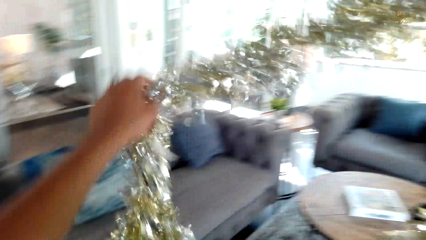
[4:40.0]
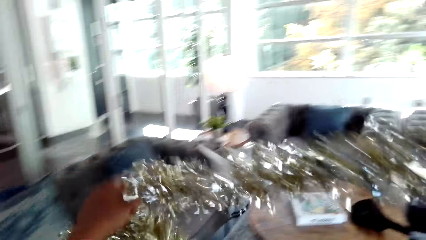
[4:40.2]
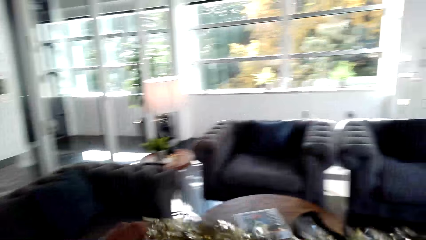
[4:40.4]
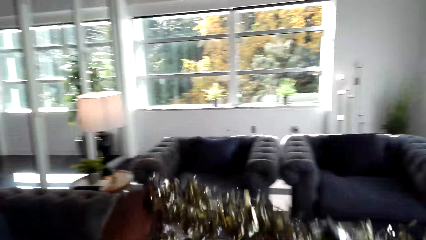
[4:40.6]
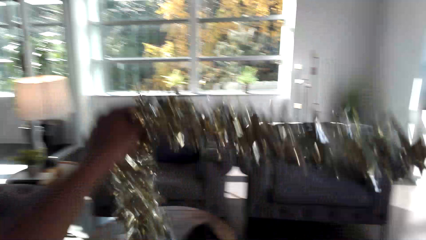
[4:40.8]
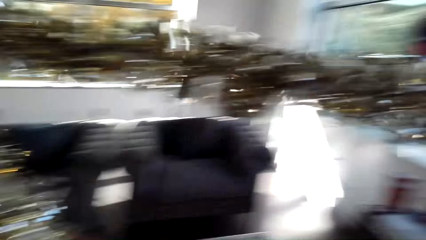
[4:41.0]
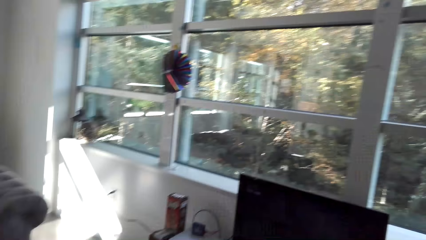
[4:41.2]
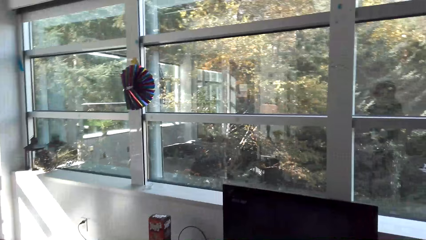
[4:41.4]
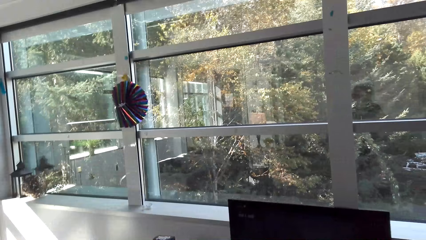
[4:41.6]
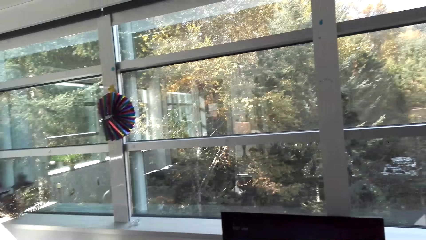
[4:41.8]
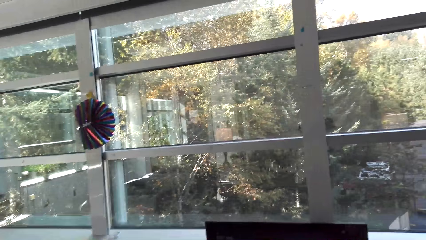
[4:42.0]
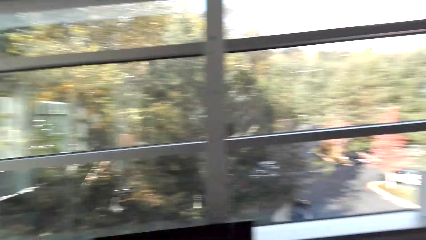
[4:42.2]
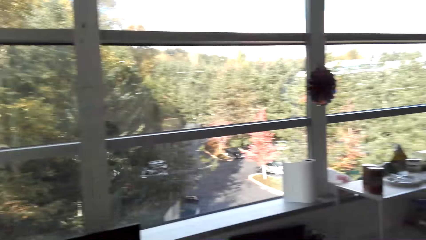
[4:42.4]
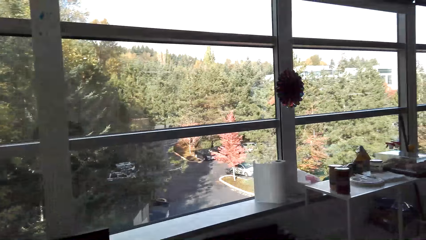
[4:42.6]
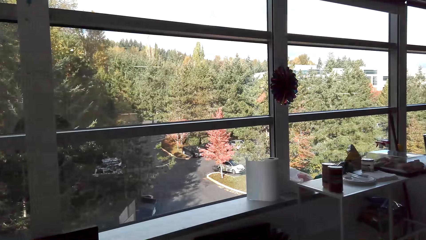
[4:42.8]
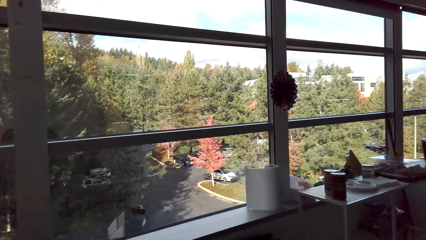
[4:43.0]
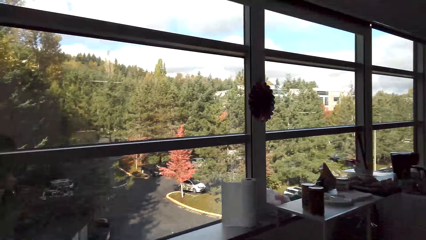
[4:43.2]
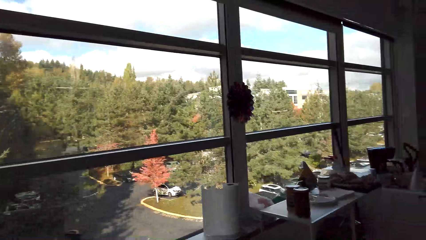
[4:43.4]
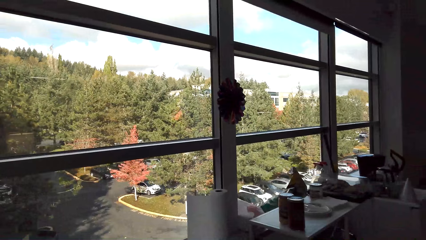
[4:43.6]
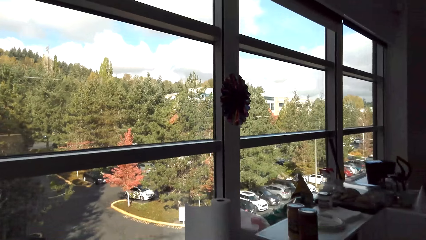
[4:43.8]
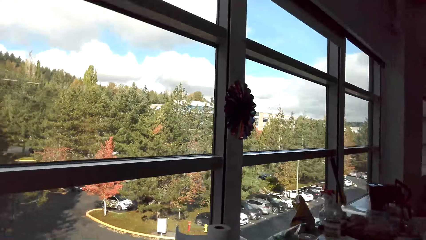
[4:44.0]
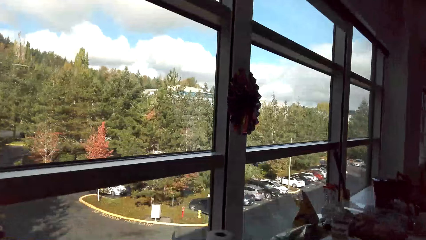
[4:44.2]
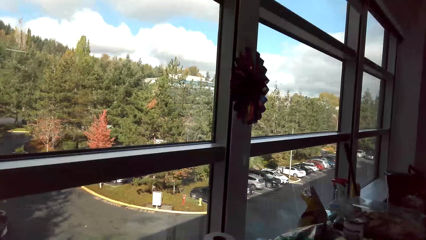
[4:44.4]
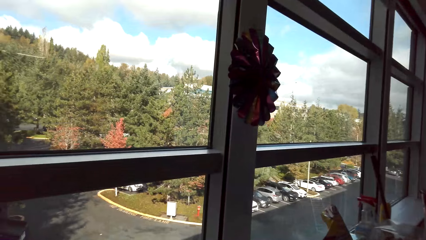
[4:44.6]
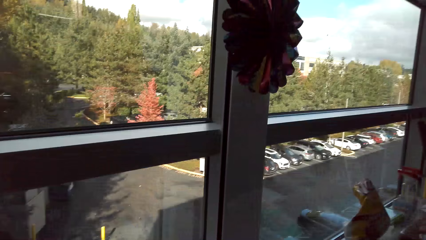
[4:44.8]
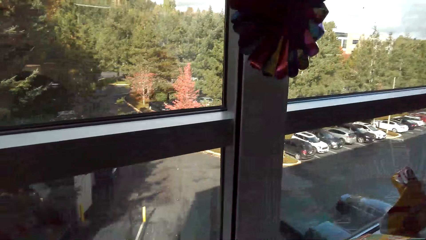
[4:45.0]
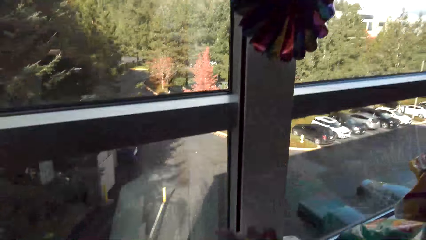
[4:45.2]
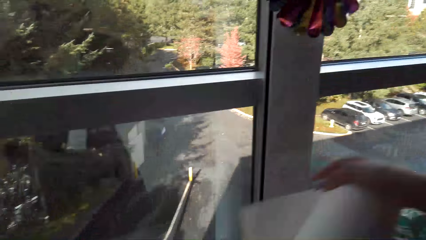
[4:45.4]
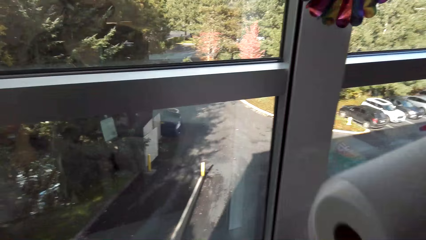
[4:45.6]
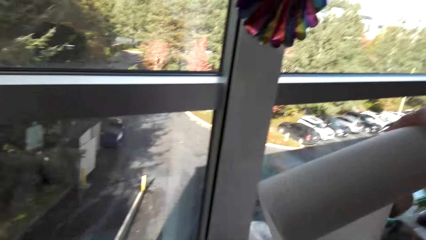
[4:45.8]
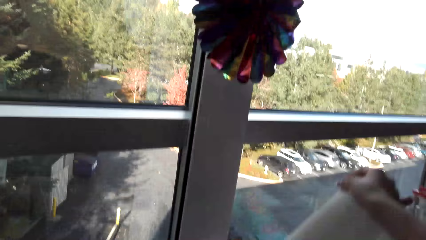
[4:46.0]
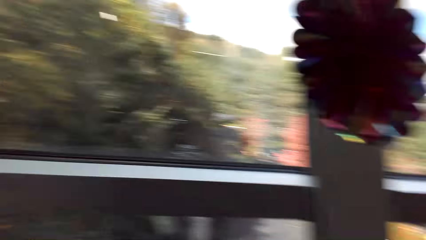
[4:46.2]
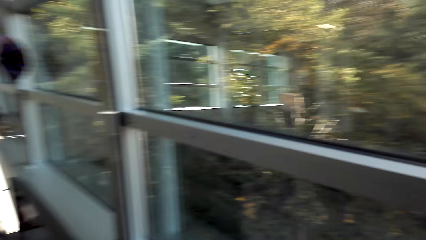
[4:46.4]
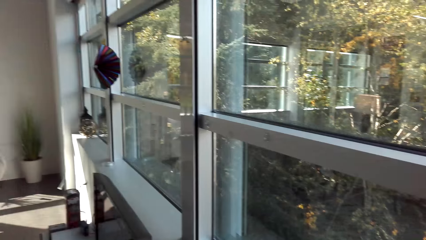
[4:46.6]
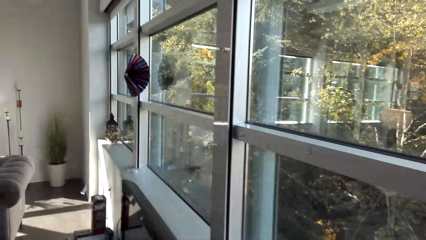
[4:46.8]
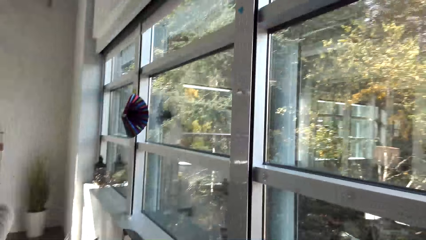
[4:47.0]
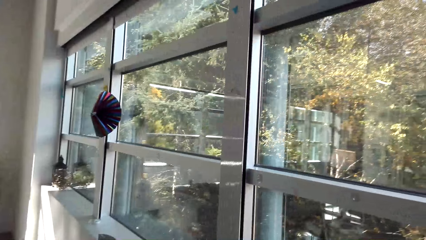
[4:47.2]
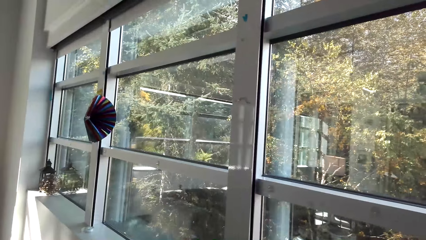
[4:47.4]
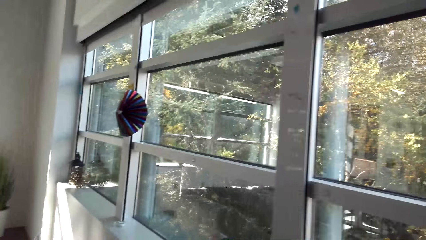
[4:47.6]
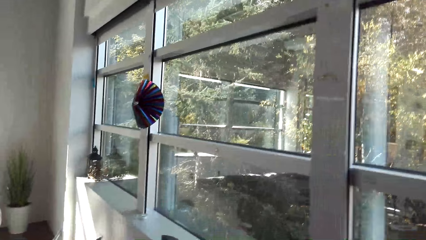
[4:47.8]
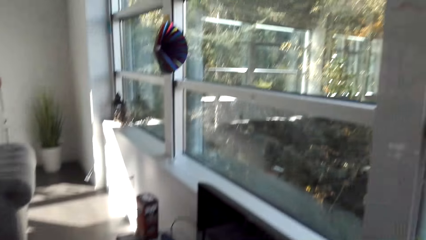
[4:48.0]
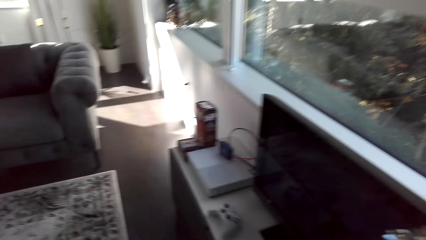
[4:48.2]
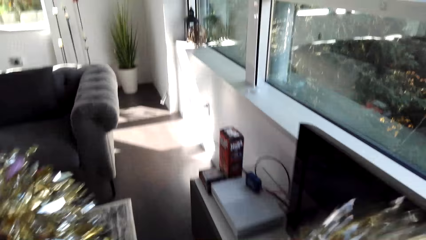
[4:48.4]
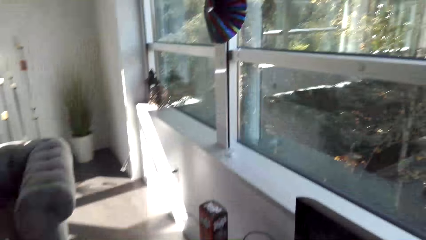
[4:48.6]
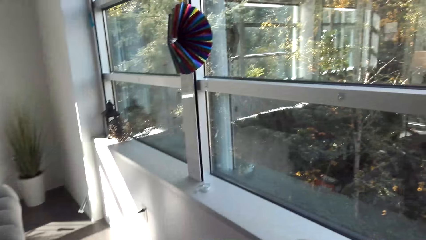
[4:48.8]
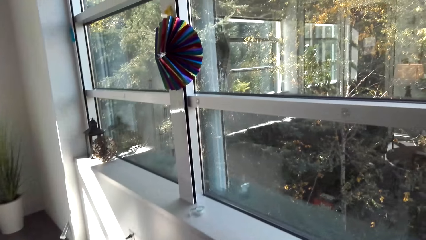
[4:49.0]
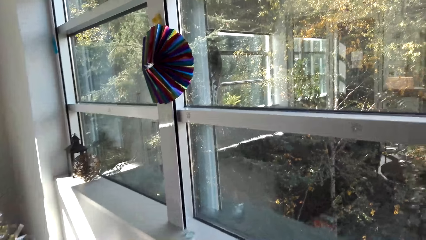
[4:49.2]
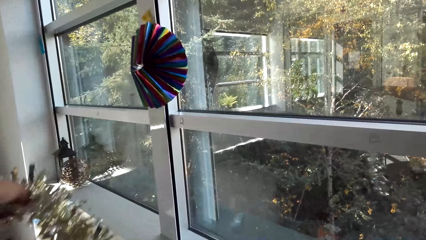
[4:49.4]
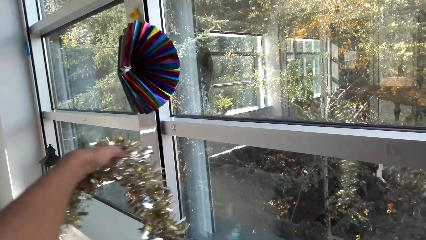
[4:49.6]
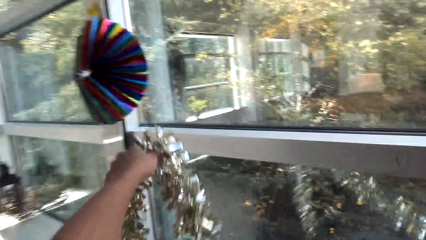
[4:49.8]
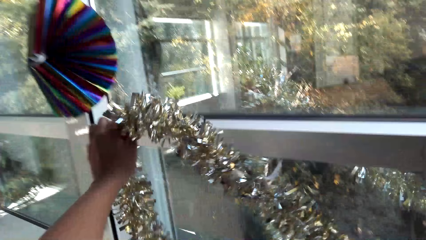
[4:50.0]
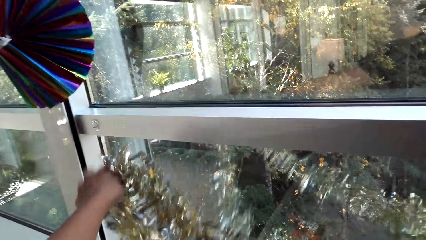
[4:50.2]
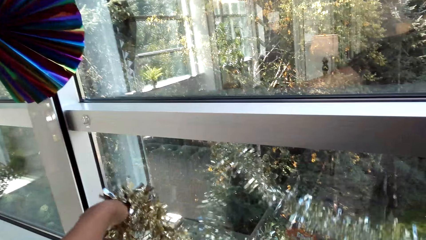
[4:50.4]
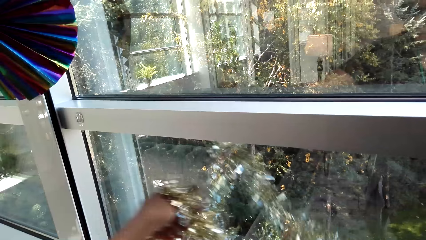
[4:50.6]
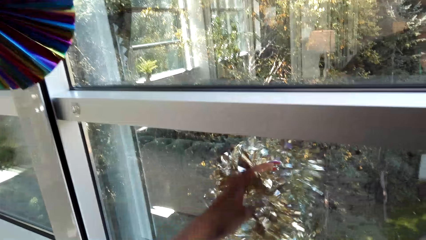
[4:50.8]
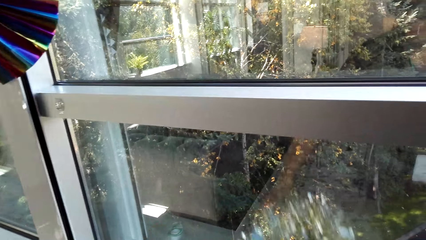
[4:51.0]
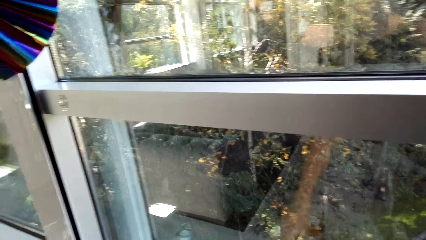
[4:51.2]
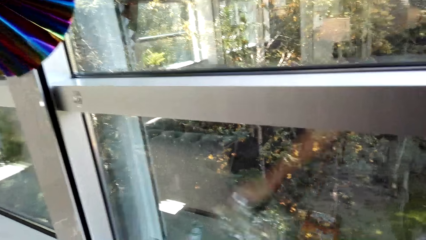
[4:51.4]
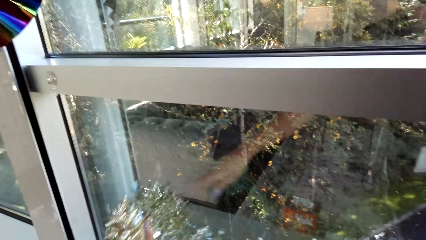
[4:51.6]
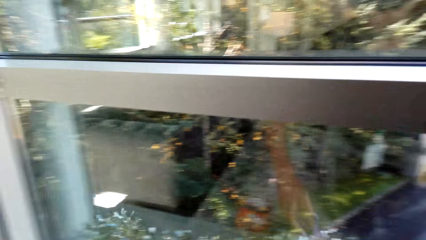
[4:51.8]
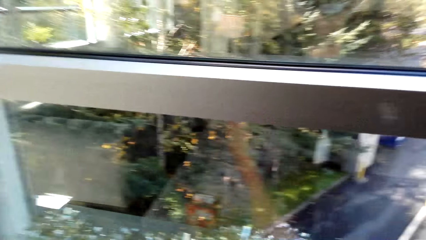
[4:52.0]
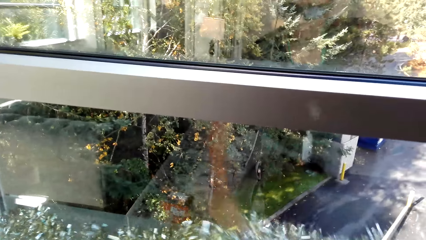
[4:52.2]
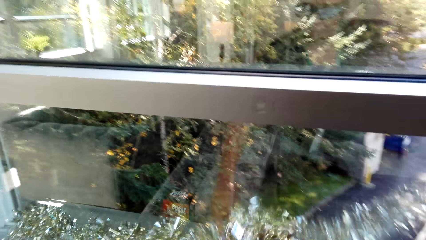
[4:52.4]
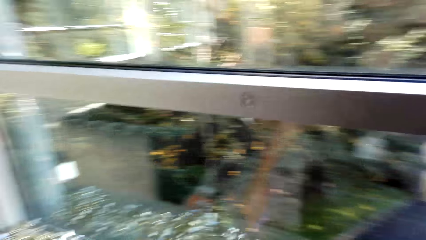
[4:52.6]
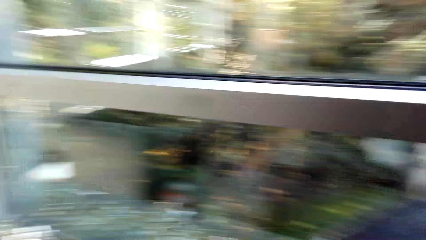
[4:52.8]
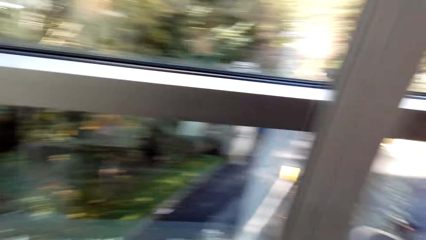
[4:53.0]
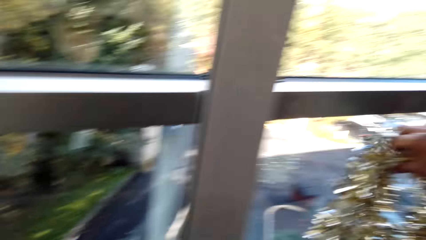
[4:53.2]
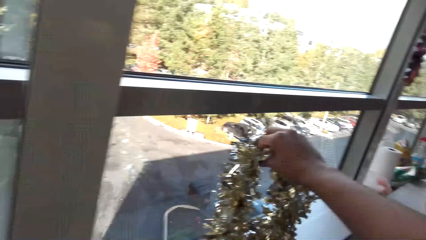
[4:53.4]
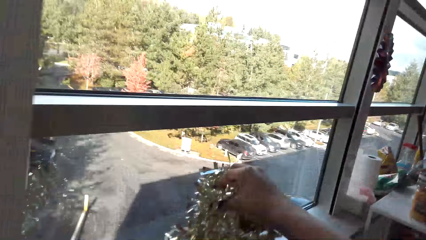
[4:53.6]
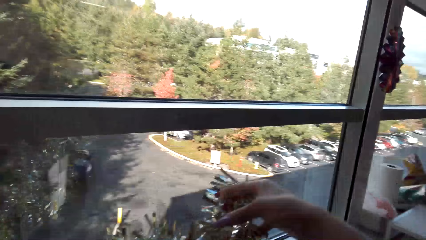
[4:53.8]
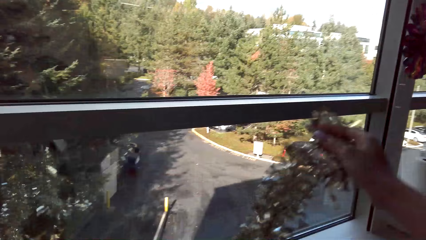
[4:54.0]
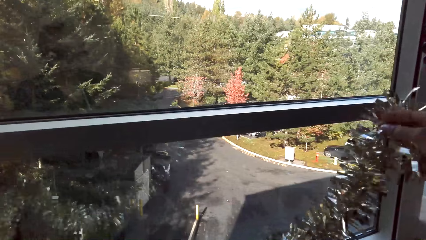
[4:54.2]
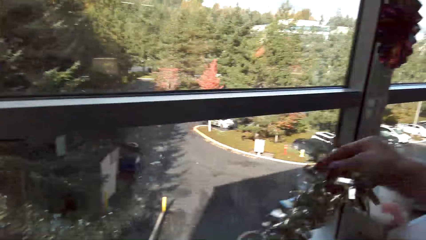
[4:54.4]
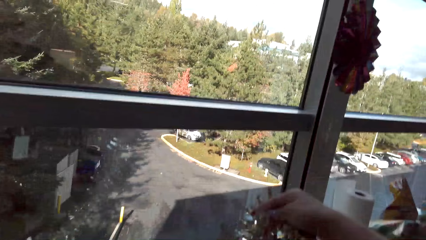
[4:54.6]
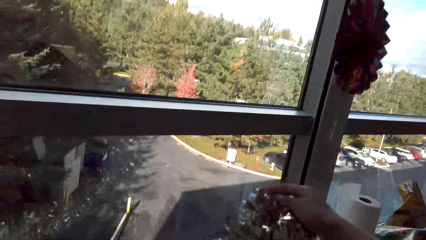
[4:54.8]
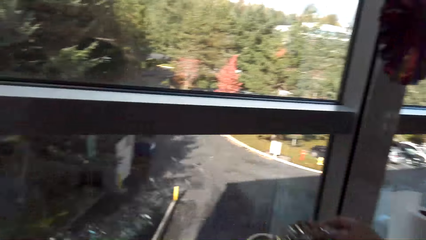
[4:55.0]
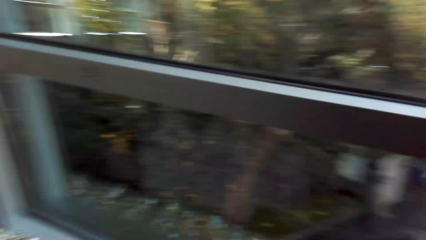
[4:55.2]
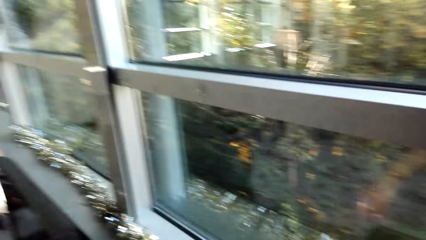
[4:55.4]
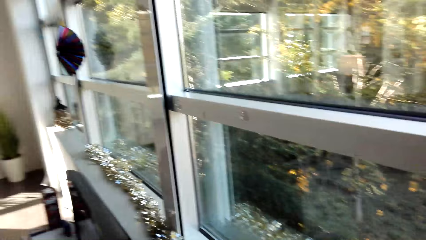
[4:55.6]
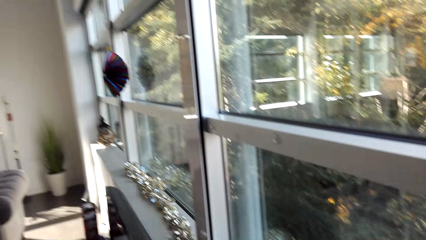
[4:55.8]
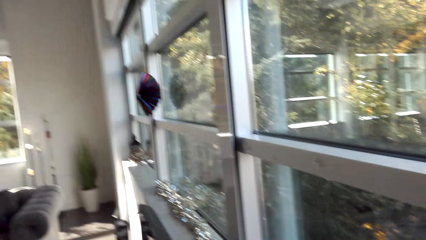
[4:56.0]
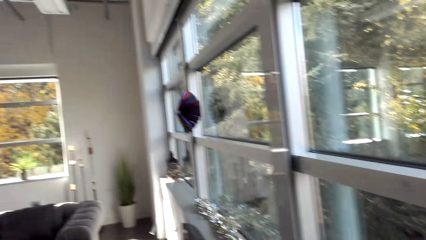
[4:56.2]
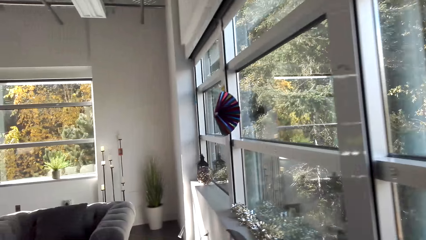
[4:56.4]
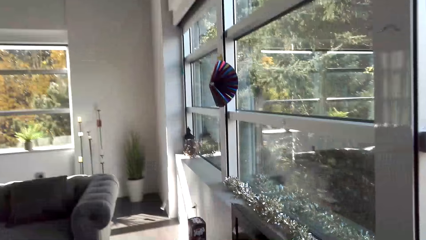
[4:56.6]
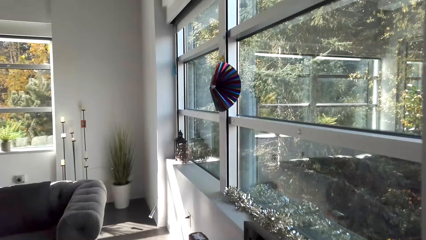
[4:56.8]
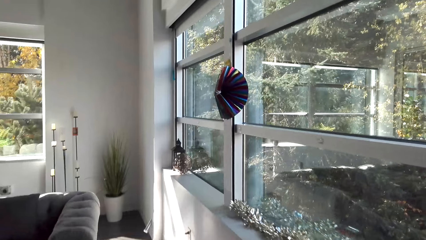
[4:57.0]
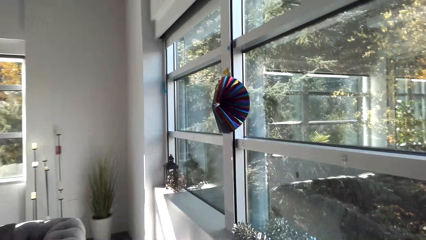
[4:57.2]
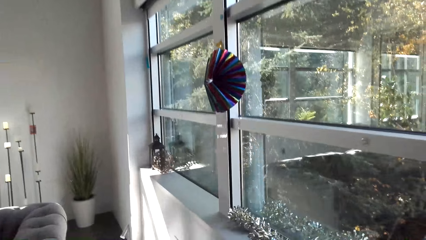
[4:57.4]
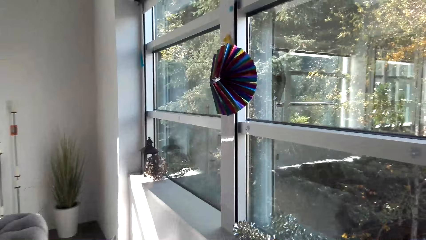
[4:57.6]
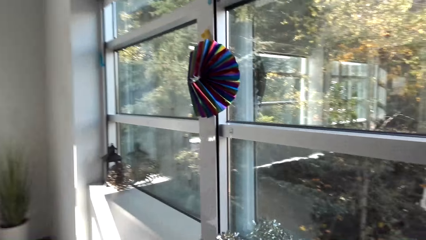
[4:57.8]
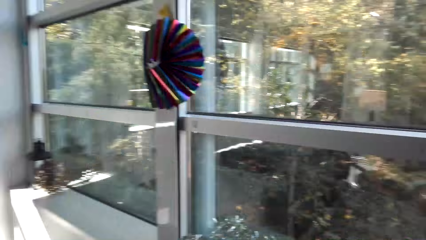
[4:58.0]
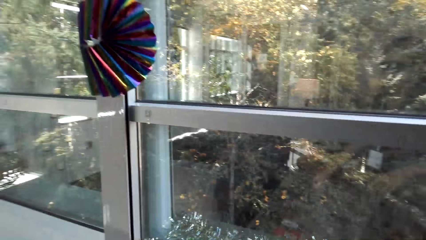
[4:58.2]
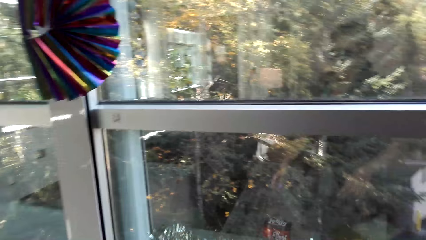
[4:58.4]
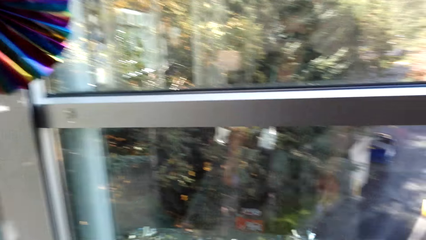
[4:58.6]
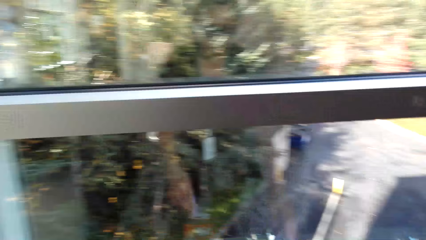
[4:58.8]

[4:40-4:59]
The camera wearer walks around the room. They move the kitchen tissue. They walk around the room. They put the decoration on the window. They walk around the room.
